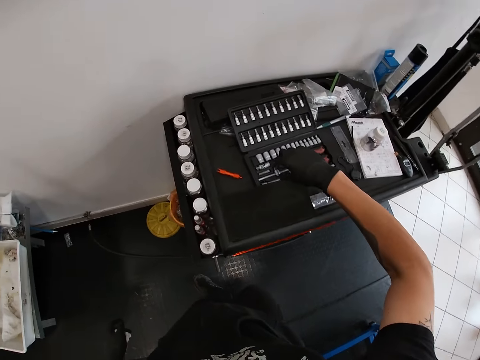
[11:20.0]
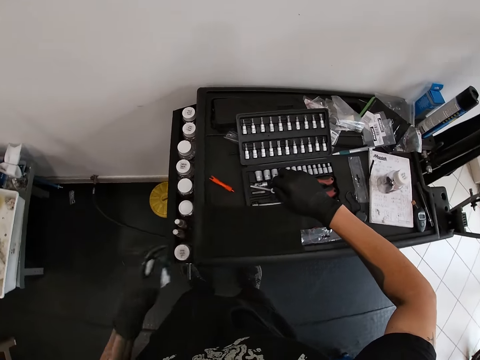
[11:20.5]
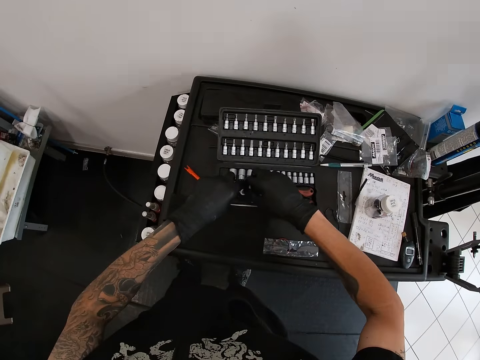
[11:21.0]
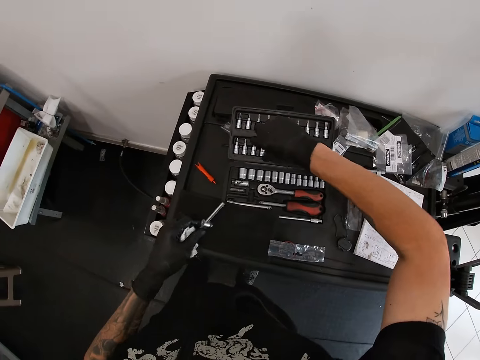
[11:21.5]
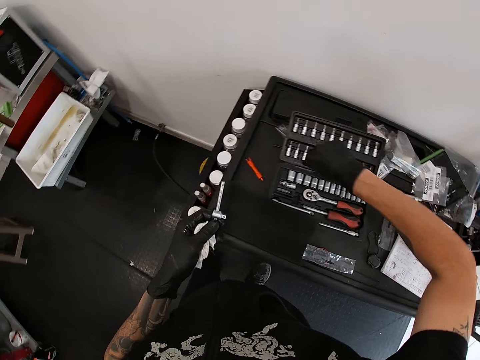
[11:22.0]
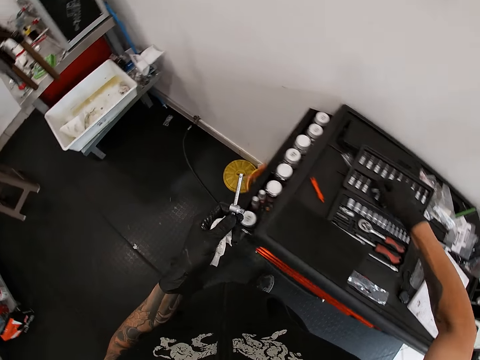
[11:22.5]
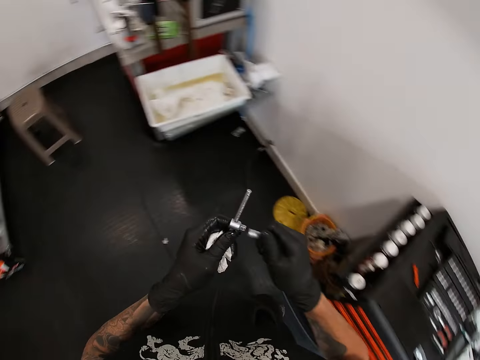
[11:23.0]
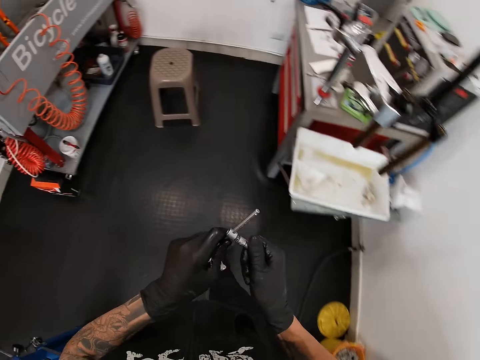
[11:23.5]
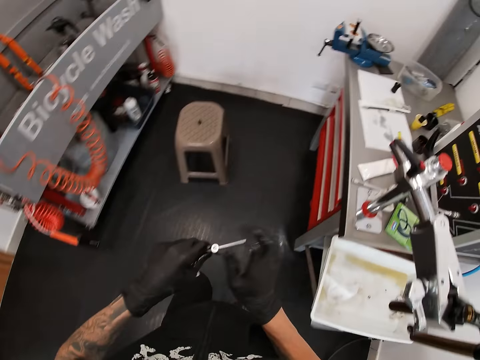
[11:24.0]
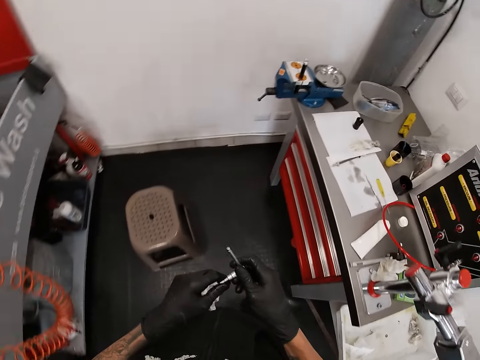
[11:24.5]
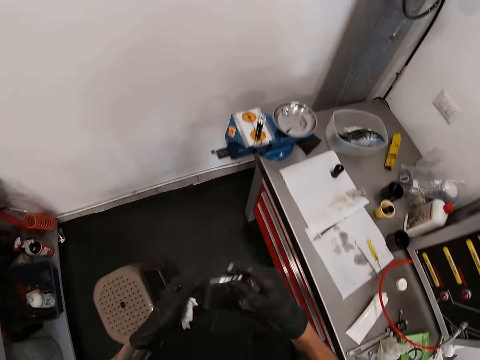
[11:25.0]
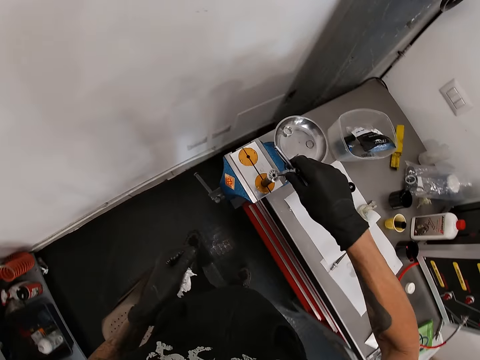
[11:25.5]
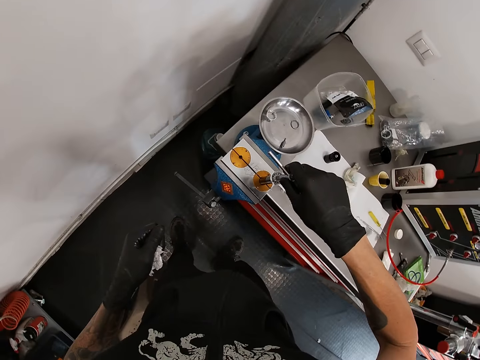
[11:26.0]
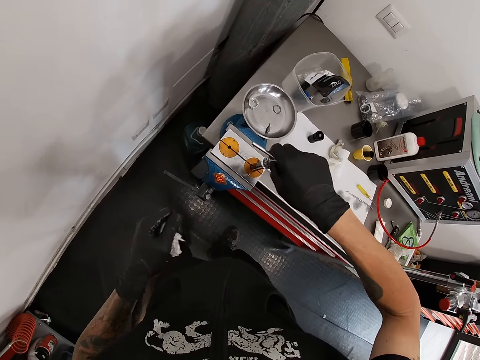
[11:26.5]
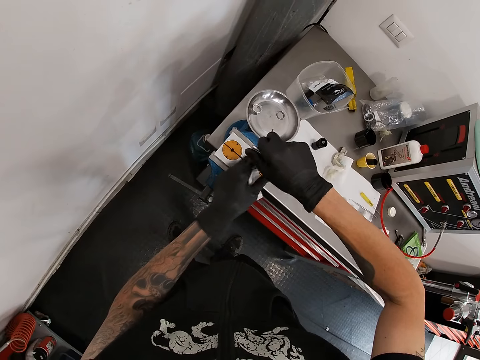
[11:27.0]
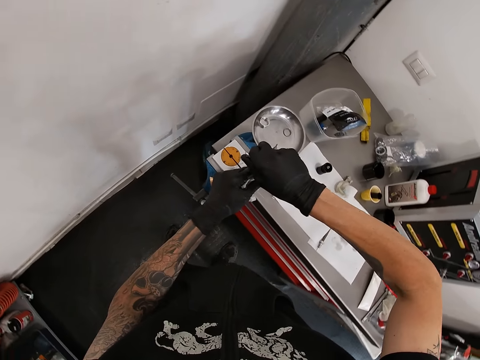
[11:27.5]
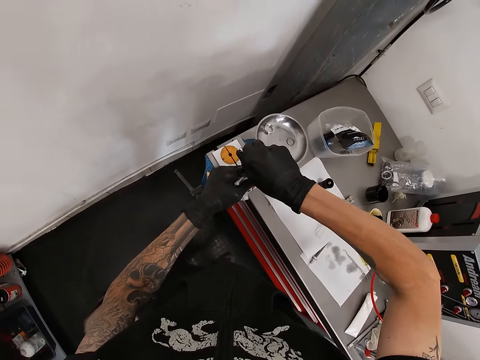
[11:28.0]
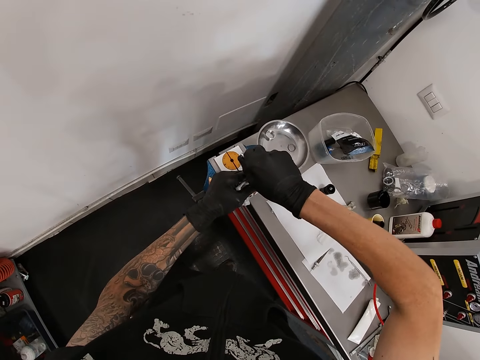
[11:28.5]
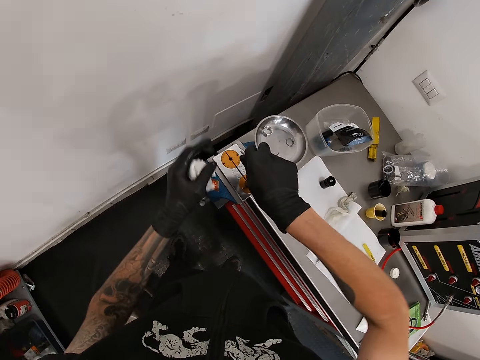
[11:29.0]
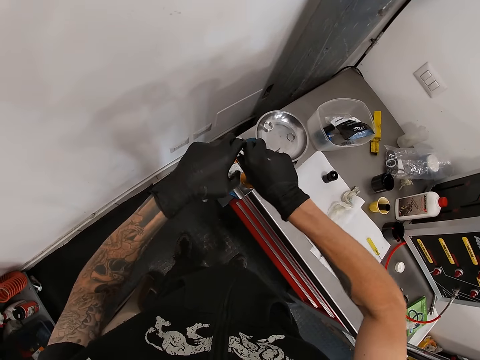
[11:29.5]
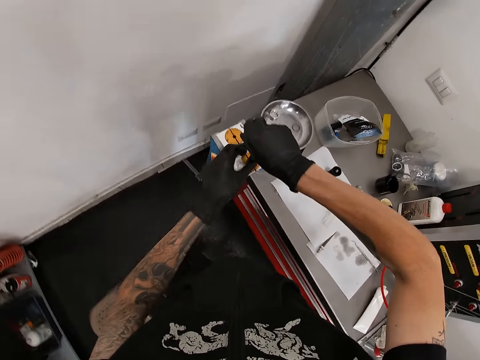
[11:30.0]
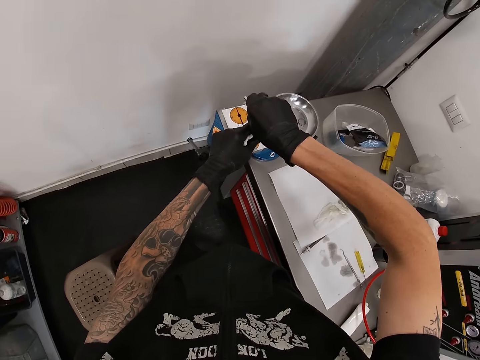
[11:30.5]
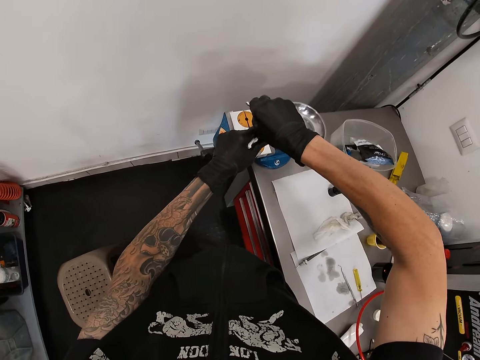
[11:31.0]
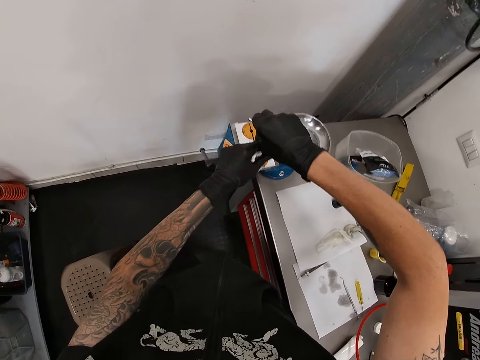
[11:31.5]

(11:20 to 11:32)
The camera wearer moves a t-socket spanner or wrench in the tool box with his right gloved hand. He lifts the t-socket spanner with his left gloved hand. He lifts a socket from the tool box with his right gloved hand. He inserts the t-socket spanner into the socket in his right gloved hand. He walks around a garage. He inserts the wrench on the calipers. He loosens the nut on the top of the dropper post with the t-socket spanner. He adjusts the wrench on the calipers.

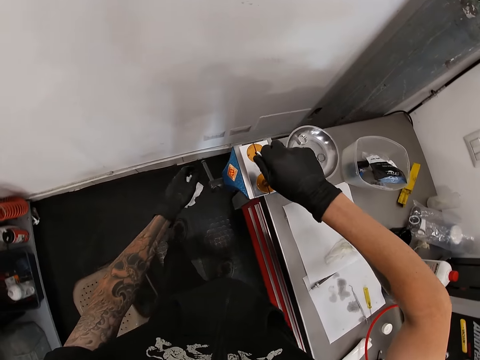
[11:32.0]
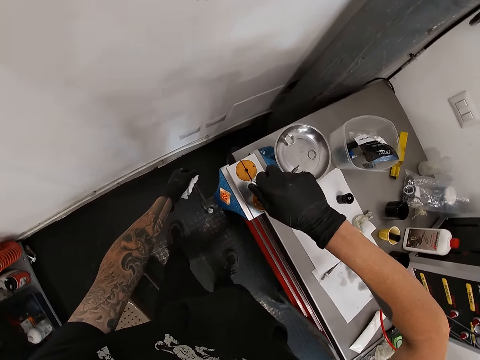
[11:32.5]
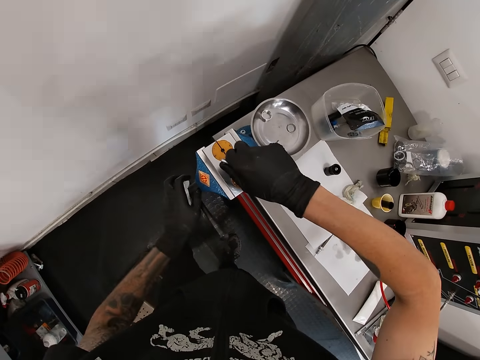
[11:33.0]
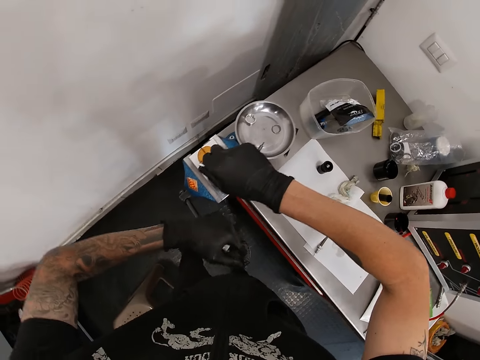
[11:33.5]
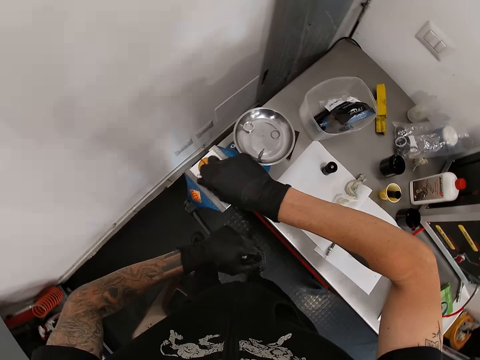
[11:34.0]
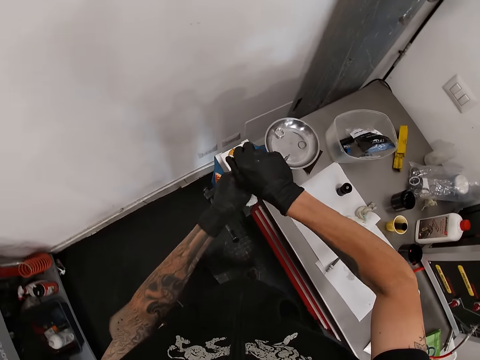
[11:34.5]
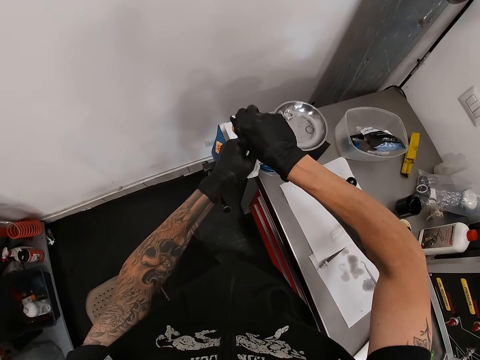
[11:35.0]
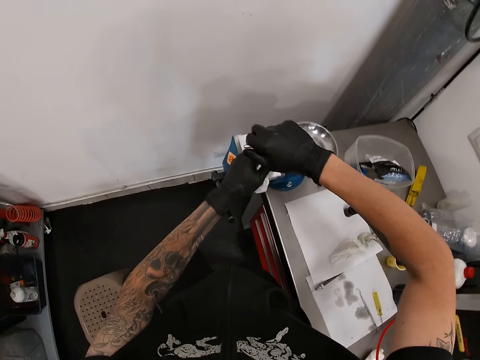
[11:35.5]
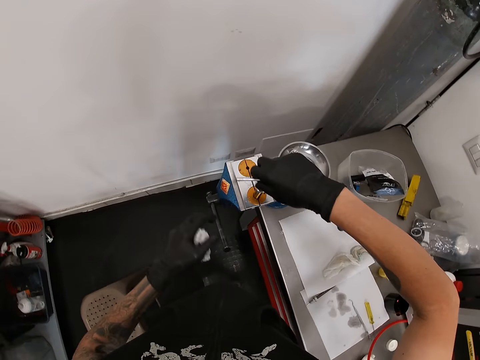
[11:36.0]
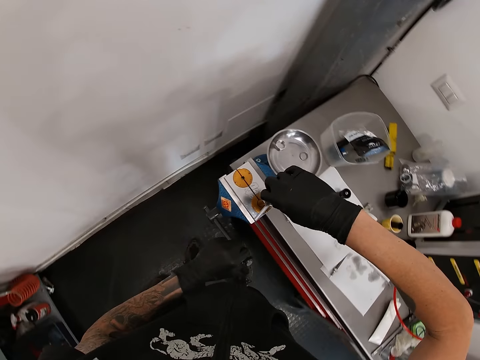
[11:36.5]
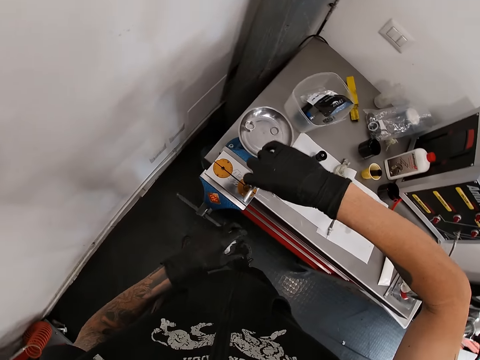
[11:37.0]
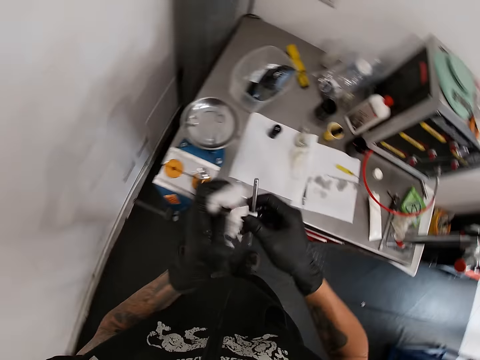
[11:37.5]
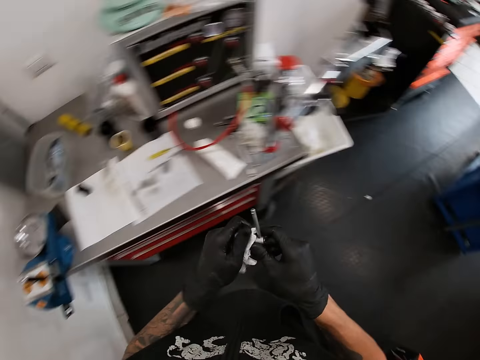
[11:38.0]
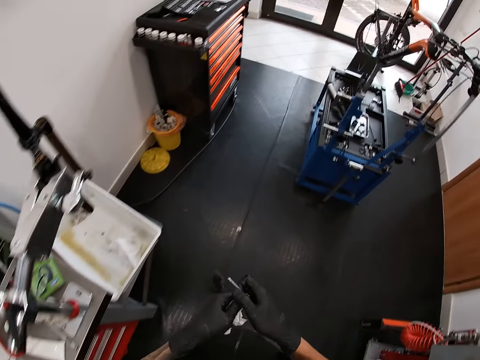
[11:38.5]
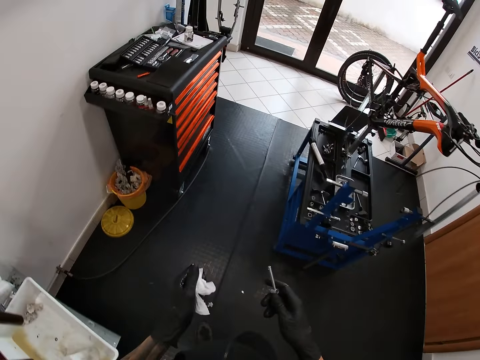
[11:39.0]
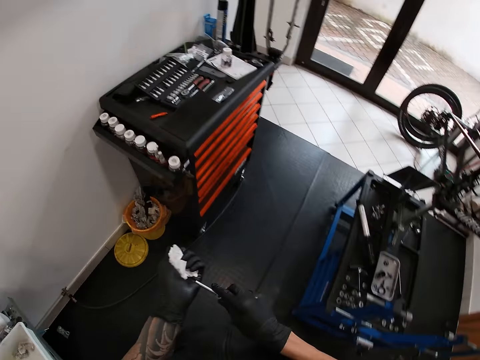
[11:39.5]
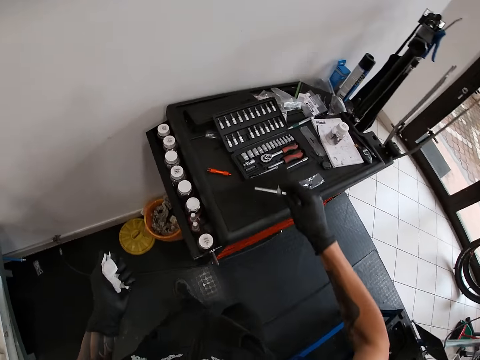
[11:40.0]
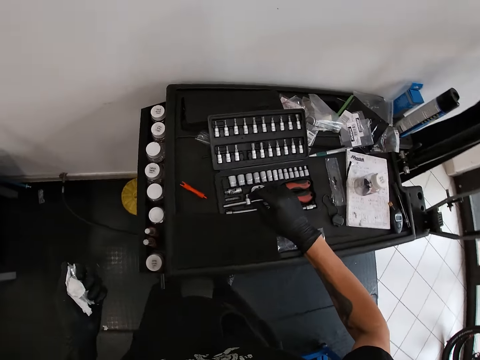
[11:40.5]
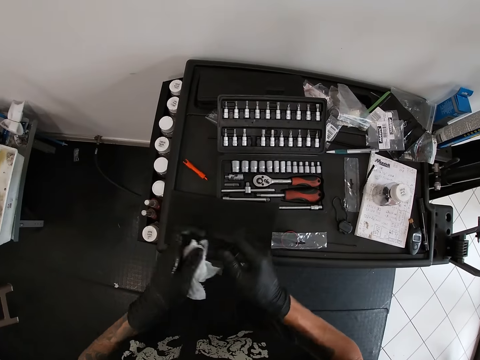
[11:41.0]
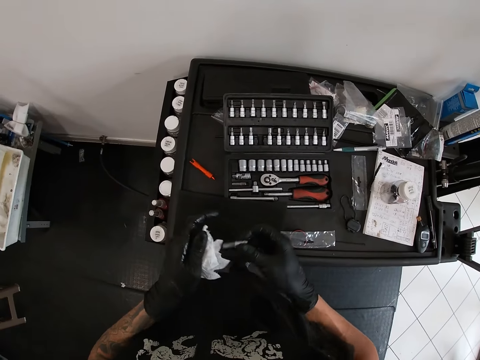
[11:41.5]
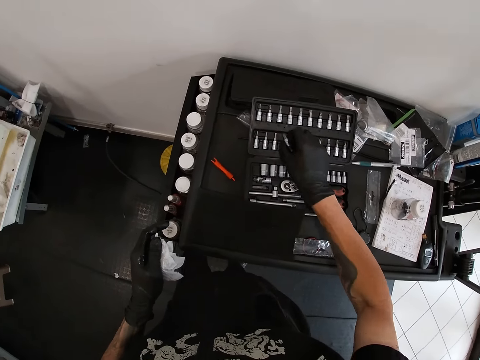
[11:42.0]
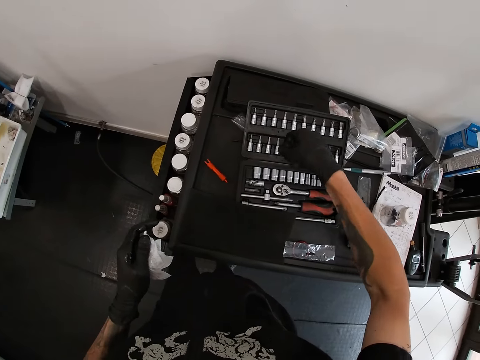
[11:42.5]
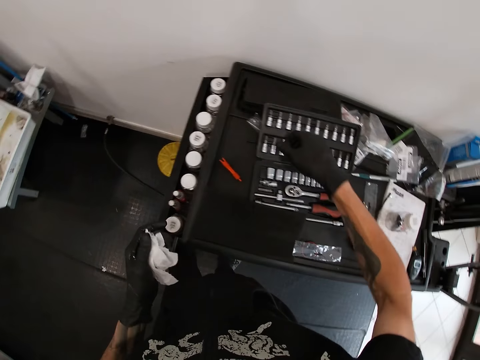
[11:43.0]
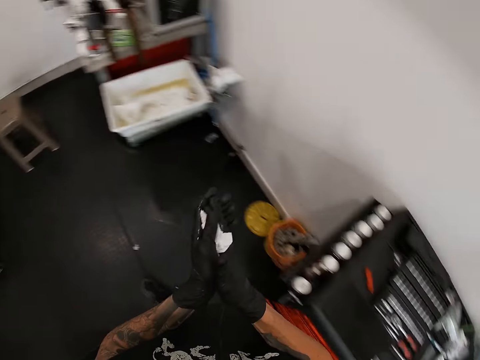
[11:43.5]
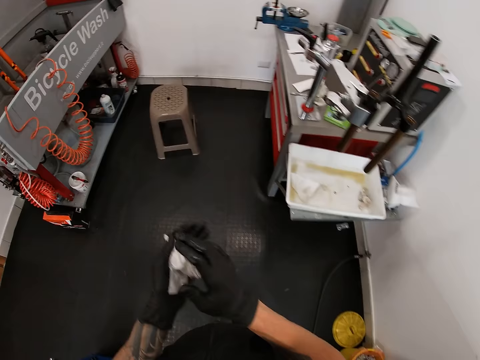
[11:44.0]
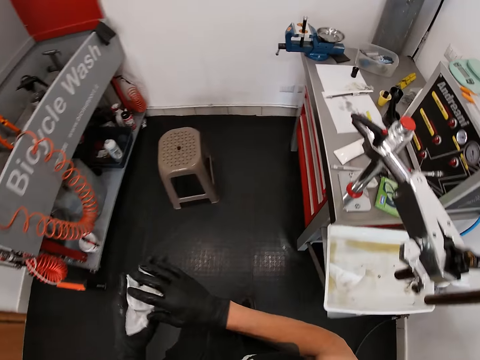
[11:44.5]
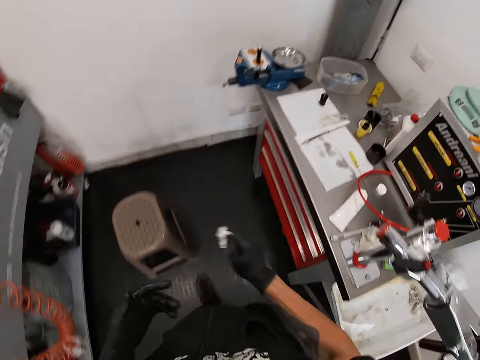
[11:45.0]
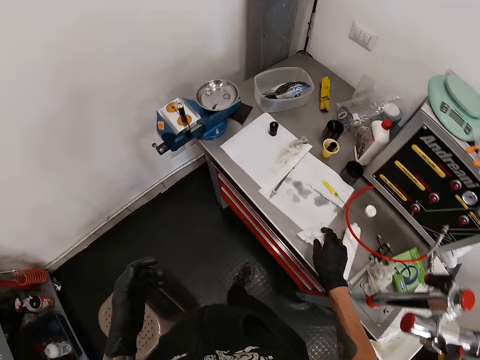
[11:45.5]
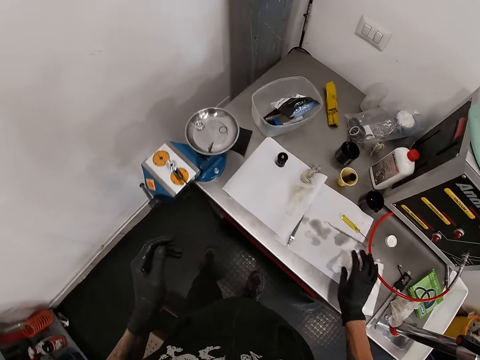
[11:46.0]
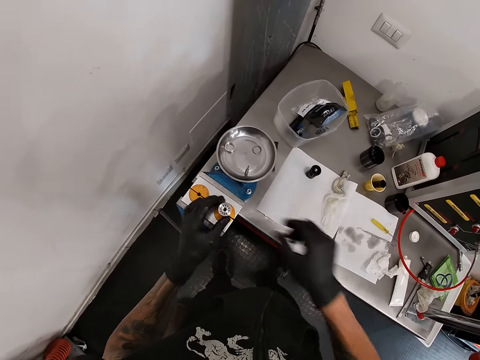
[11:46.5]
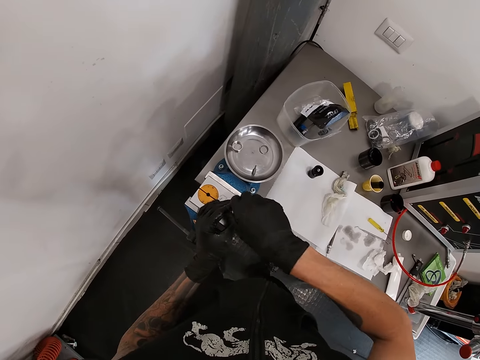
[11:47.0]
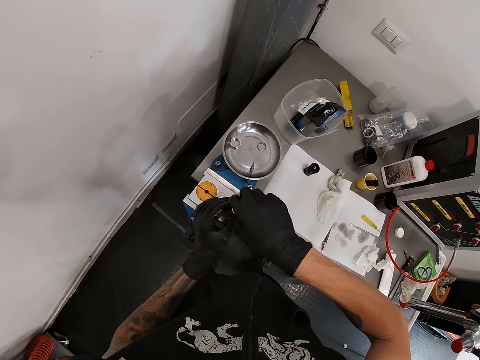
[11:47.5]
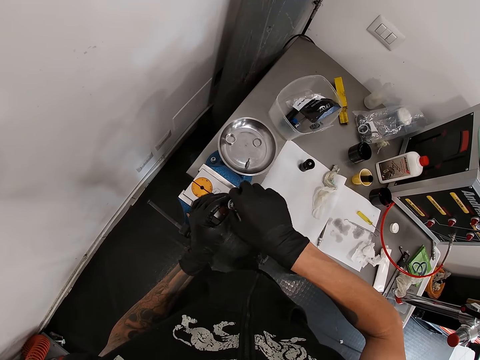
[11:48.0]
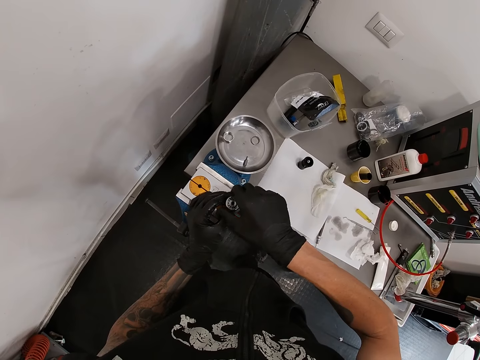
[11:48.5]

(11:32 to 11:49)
The camera wearer swings the calipers. He tightens the workbench vice with his left gloved hand. He loosens the nut on the top of the dropper post with the t-socket spanner or wrench. He adjusts the wrench on the calipers. He wipes the t-socket spanner with the paper towel in his left gloved hand. He walks around a garage. He drops the t-socket spanner in his right gloved hand into the toolbox. He passes the socket from his left gloved hand to his right gloved hand. He drops the socket in his right gloved hand into the toolbox. He picks up a nut. He wipes his gloved hands with the paper towel in his left gloved hand. He walks around the garage. He drops the paper towel in his right gloved hand on the workbench. He holds the dropper post with his left gloved hand. He loosens the nut of the top of the dropper post with his right gloved hand. He removes a bolt from a rod.
